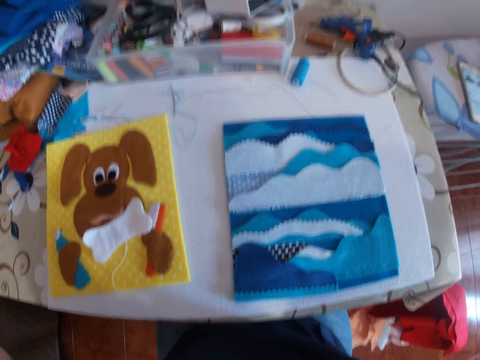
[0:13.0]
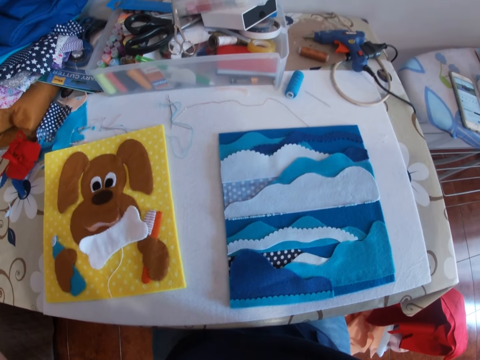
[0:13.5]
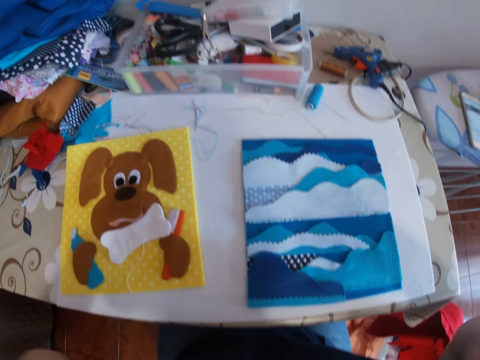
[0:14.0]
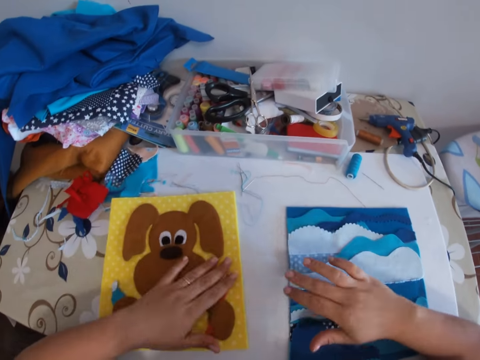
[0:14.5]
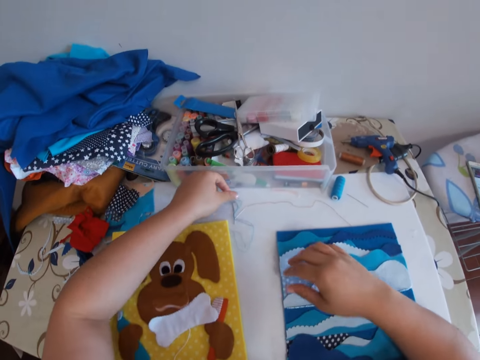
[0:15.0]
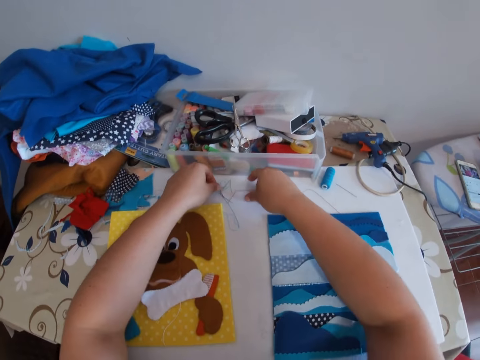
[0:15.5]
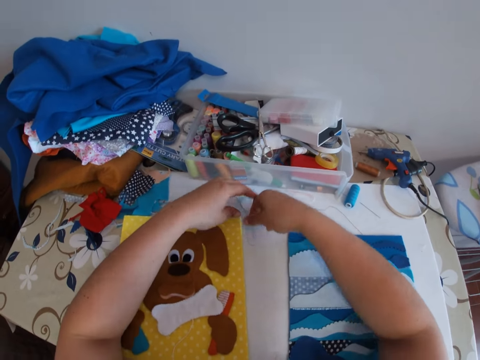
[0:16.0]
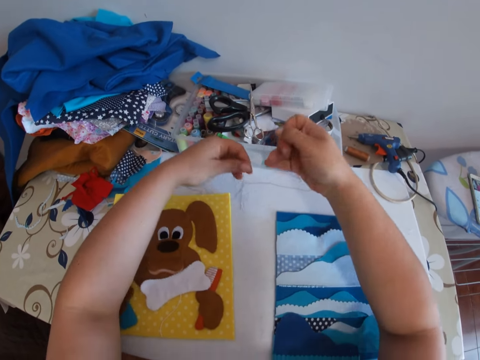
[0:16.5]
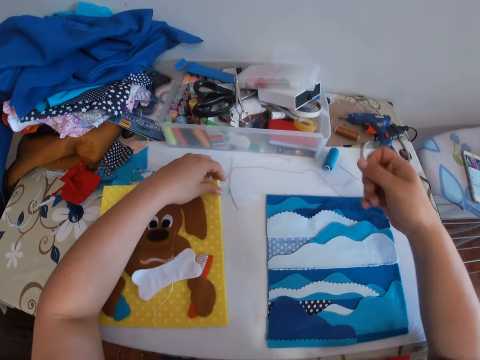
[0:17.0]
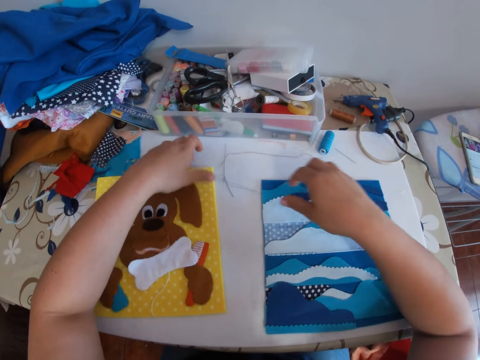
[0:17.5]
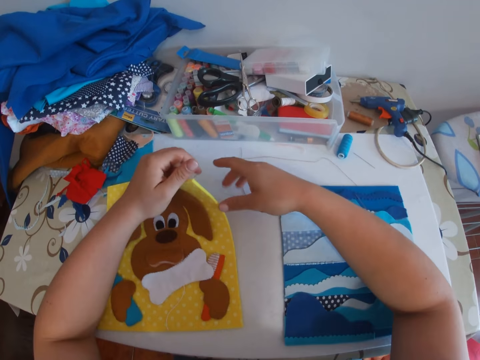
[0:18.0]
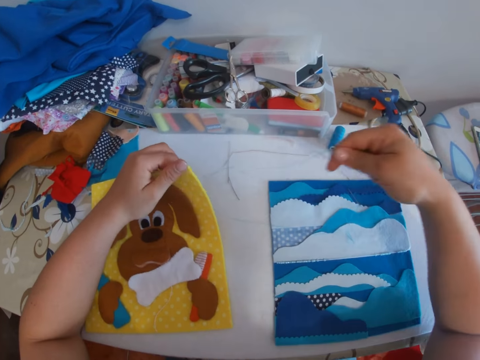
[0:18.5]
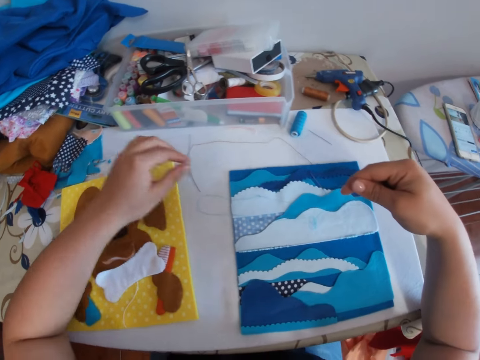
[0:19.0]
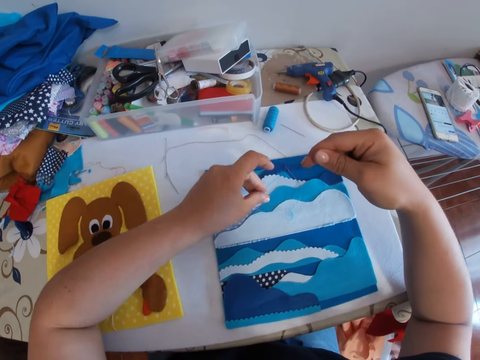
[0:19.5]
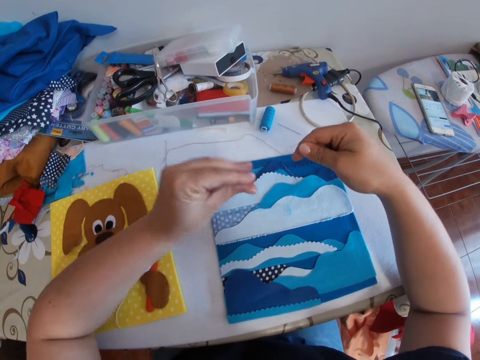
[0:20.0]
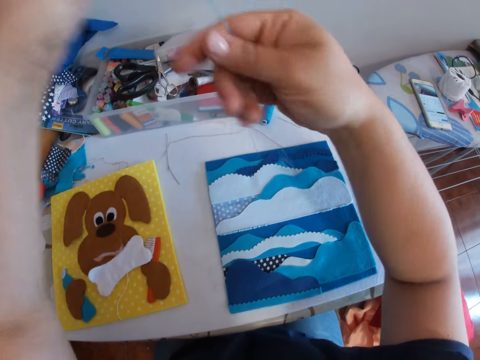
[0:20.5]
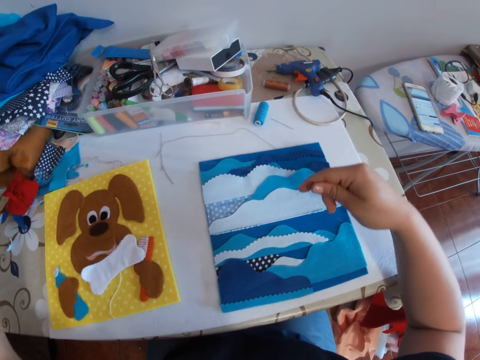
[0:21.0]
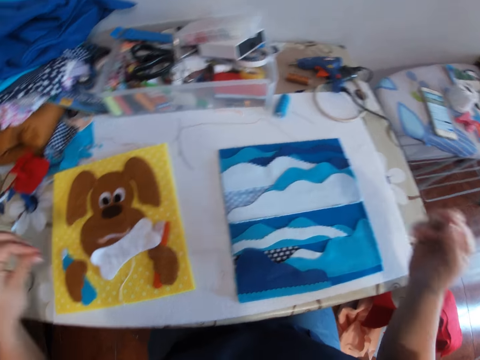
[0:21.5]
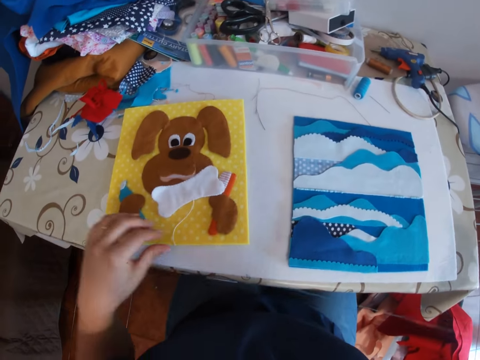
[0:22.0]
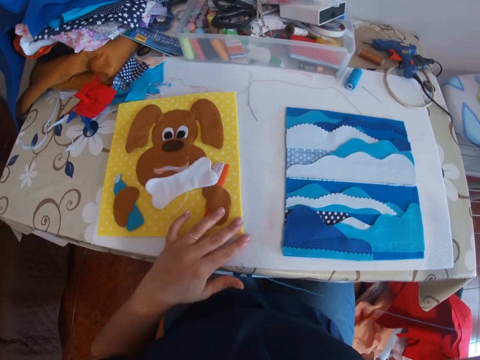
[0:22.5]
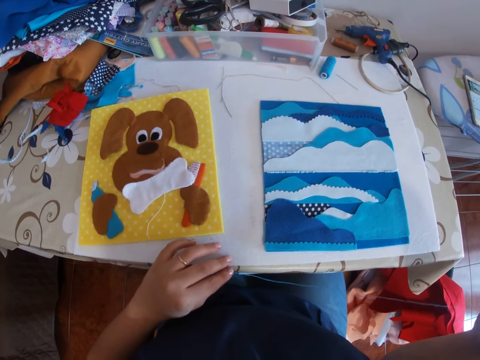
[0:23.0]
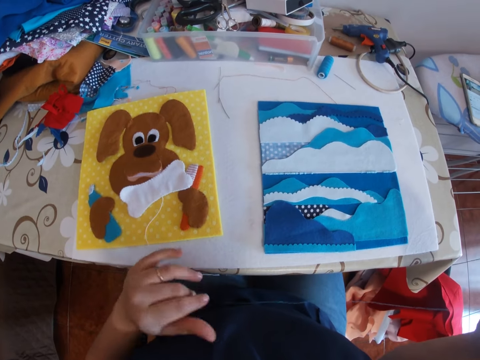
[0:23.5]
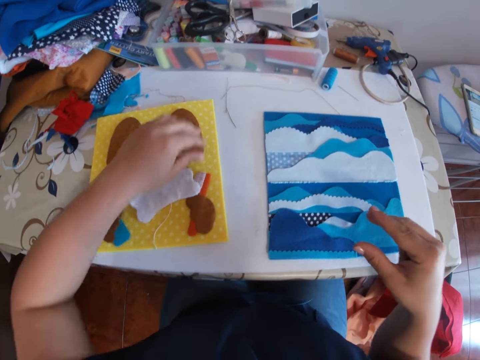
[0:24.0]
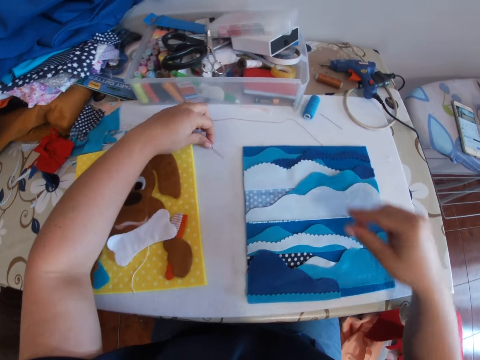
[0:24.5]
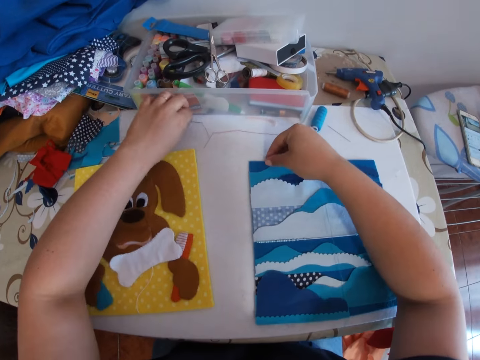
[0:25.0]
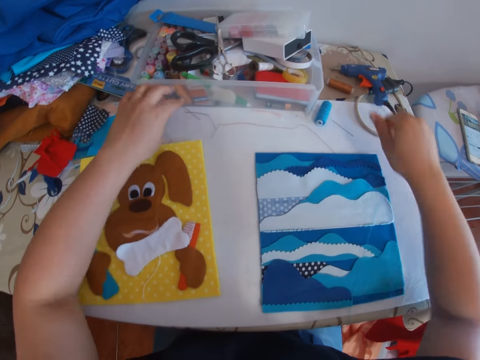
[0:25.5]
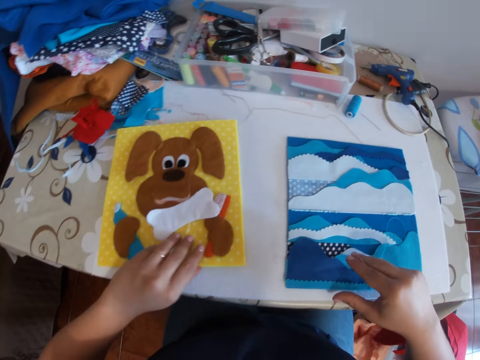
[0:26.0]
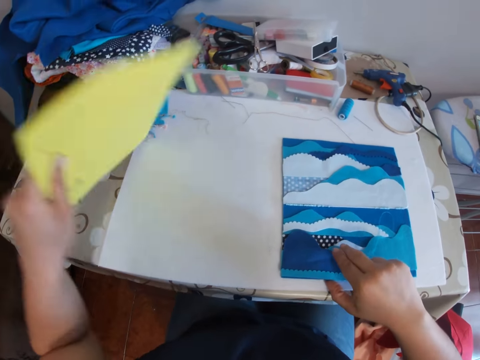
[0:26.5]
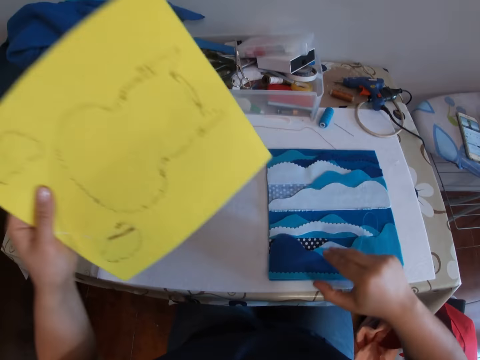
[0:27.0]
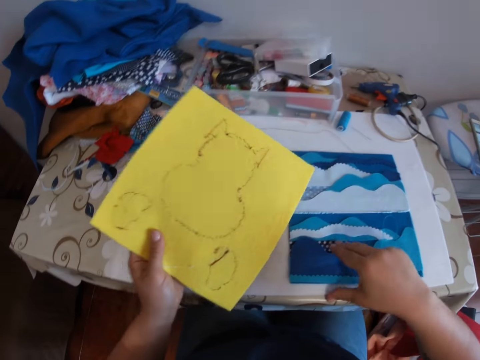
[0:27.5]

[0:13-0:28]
The camera wearer places her two hands on the crafts on the table. She picks up a sewing needle with a thread on the table. She drops the sewing needle. She lifts a fabric. She picks up a sewing thread. She drops the fabric. She moves a needle from one spot to another on the table. She picks up the sewing needle and drops the sewing needle. She takes up the yellow craft with her left hand. She turns the yellow craft around.

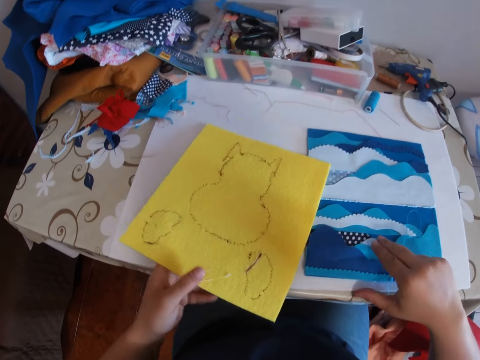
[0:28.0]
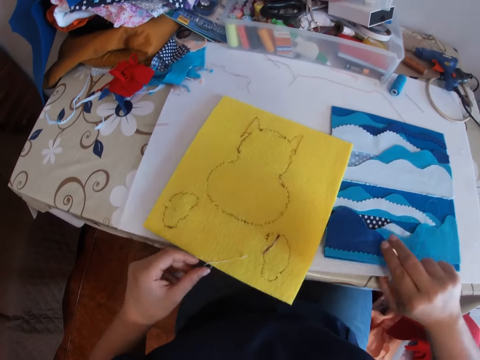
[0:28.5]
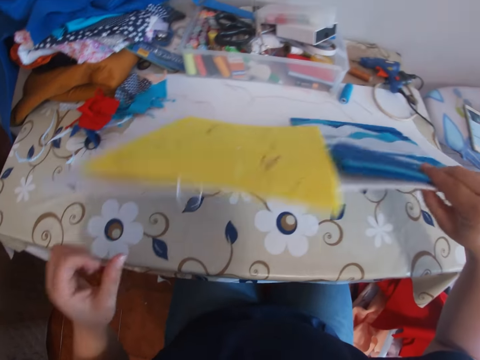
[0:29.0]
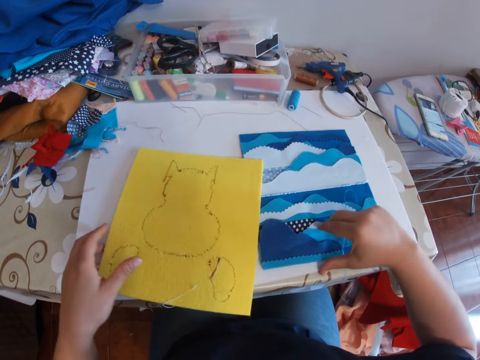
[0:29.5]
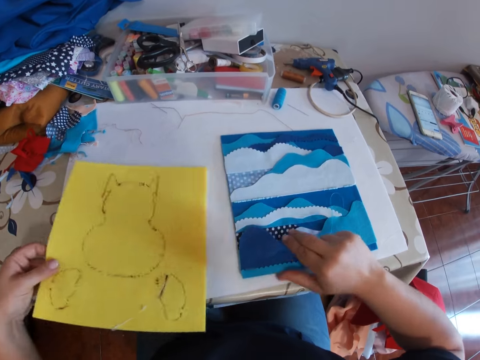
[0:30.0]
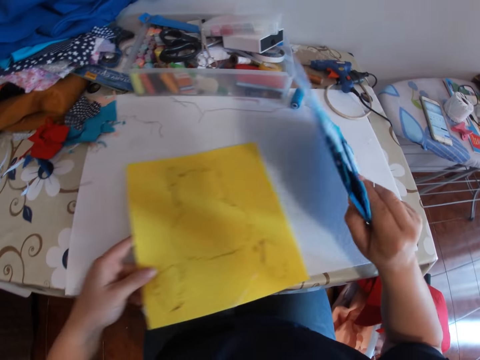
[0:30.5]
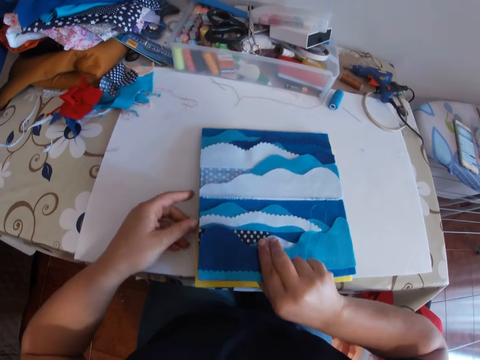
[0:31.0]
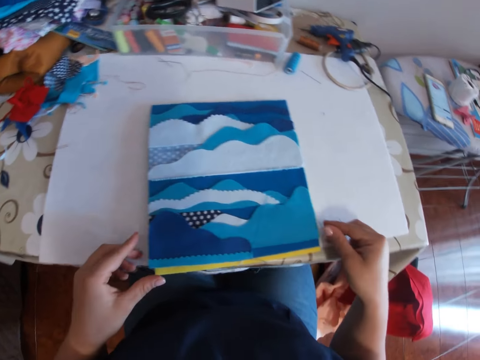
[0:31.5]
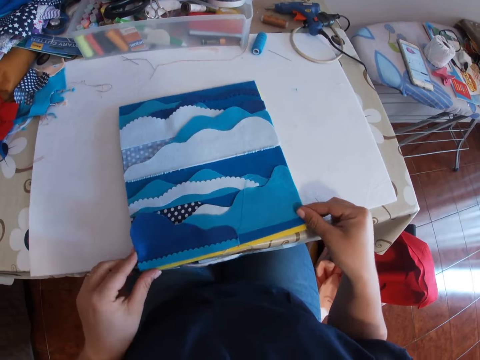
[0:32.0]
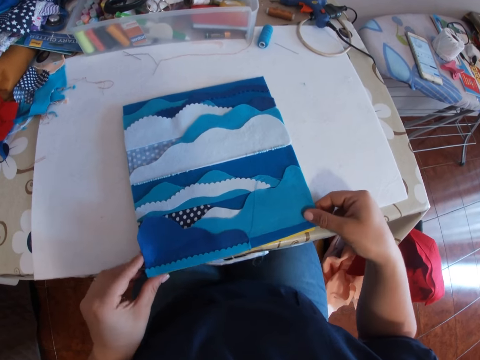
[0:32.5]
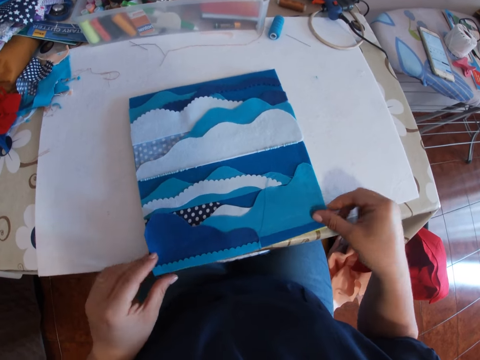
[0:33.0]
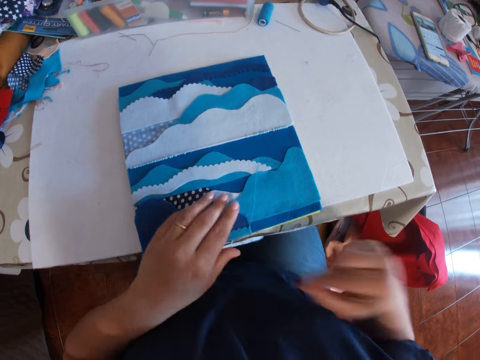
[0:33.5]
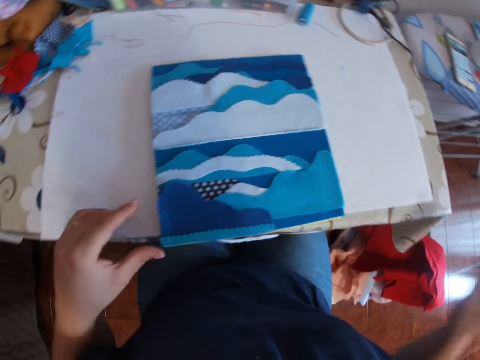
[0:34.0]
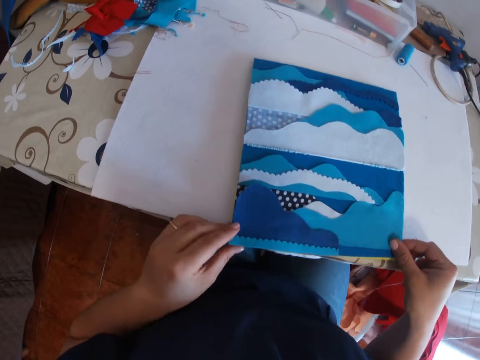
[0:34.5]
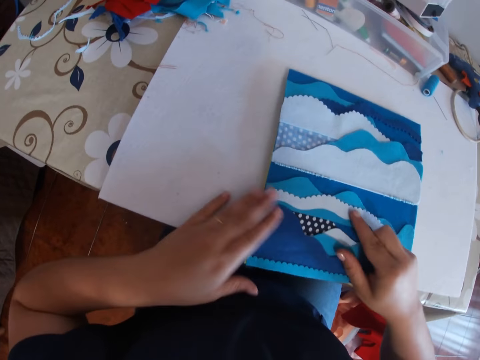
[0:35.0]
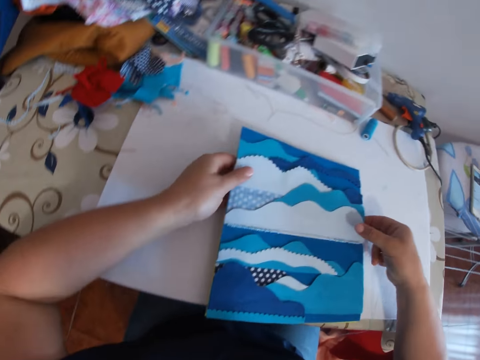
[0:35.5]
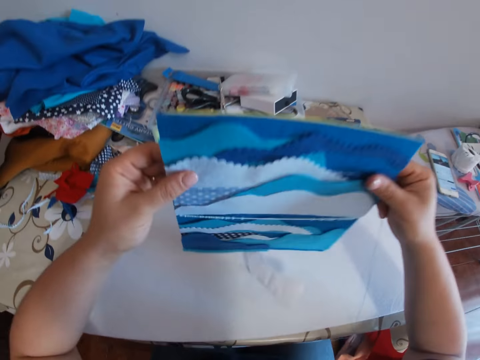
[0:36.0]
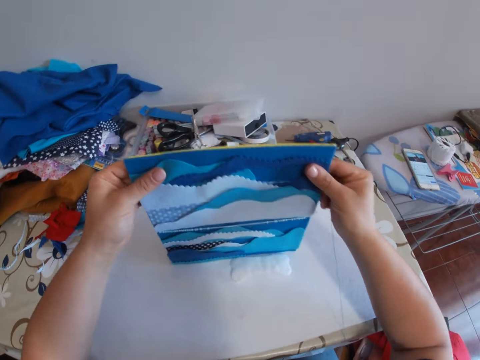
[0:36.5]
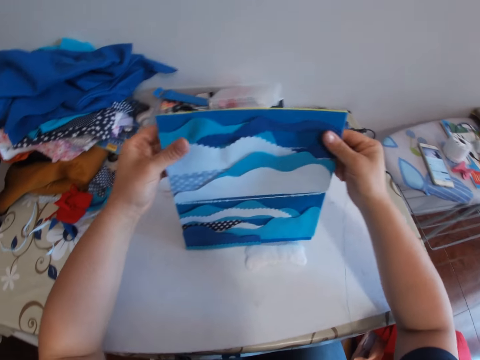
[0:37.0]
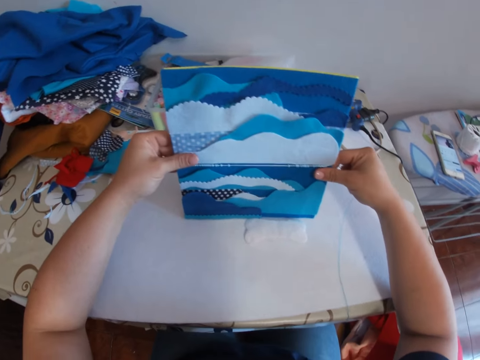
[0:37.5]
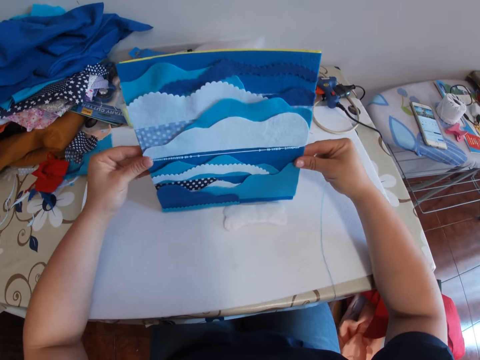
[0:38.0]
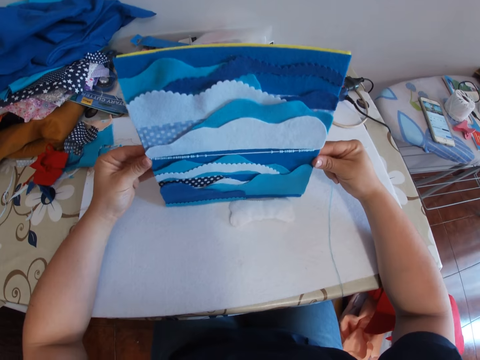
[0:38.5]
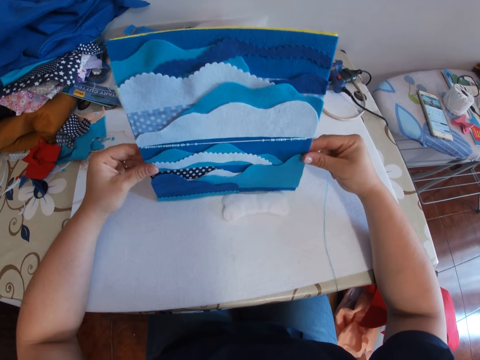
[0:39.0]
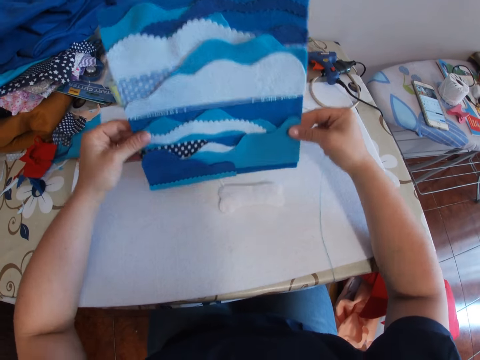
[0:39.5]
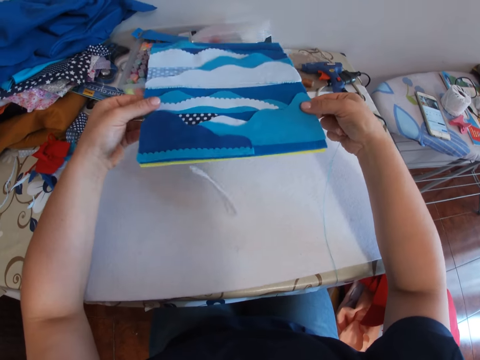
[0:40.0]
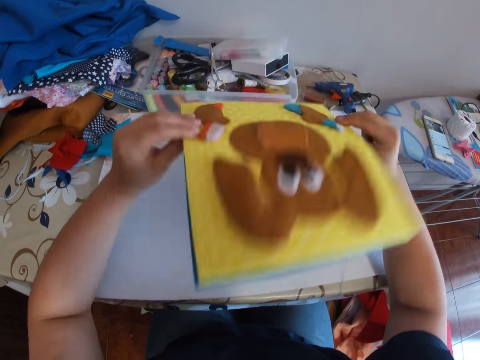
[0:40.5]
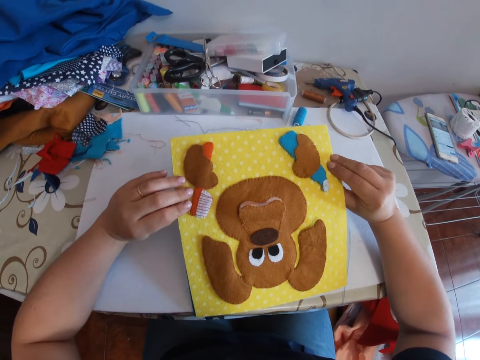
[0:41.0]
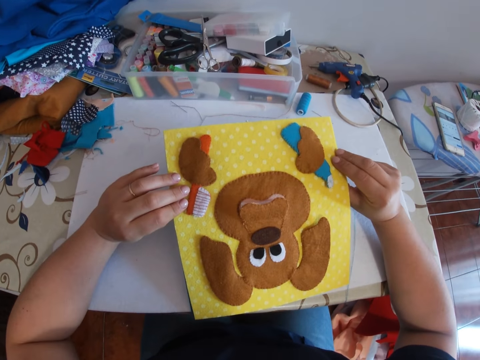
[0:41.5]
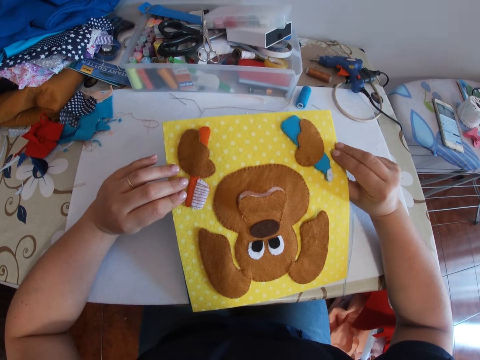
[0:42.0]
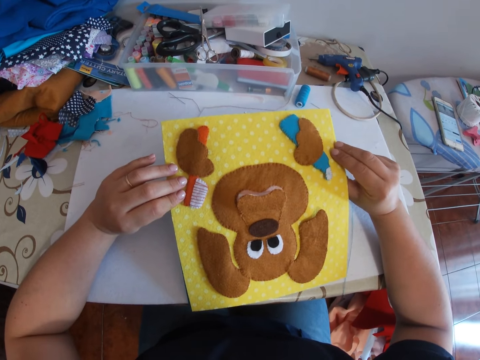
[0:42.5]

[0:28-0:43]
The camera wearer places the yellow craft on a board on the table. She lifts the white board on the table with her right hand. She picks up the blue craft with her right hand. She drops a fabric. She takes the yellow craft with her left hand. She places the blue craft on the yellow decorative material. She aligns both crafts to fit. She takes up both crafts. She stands the crafts on the table with the support of her hands. She flips the crafts to view the yellow part.
